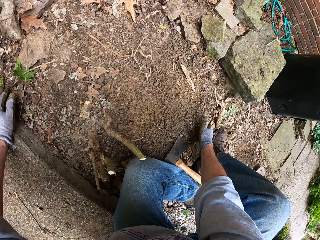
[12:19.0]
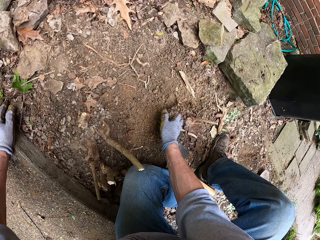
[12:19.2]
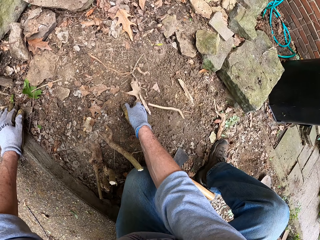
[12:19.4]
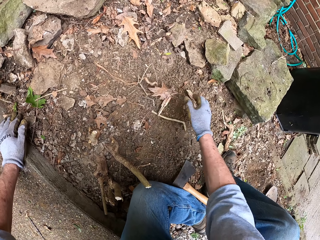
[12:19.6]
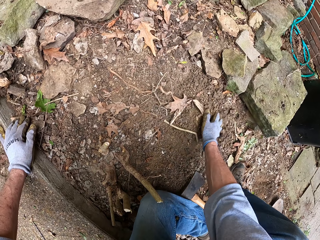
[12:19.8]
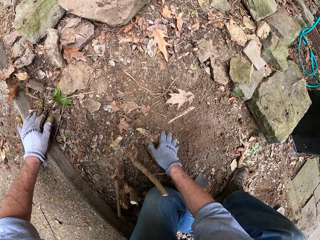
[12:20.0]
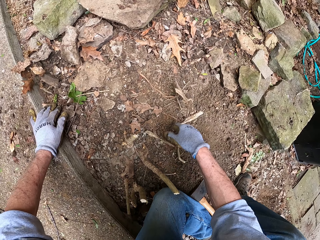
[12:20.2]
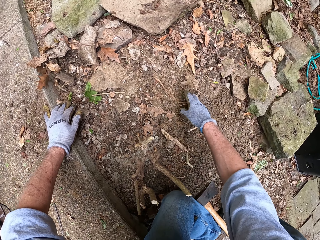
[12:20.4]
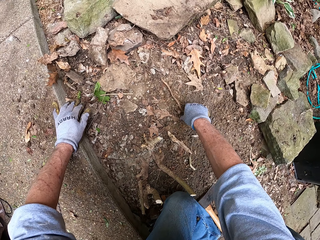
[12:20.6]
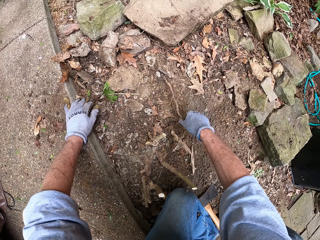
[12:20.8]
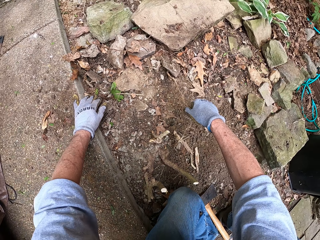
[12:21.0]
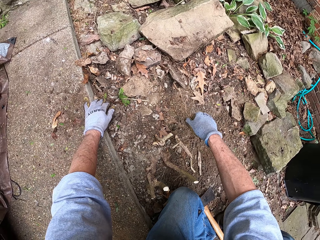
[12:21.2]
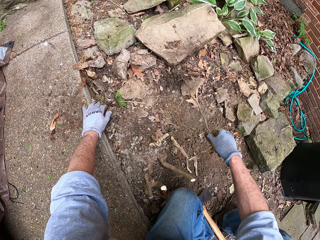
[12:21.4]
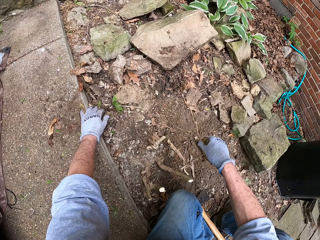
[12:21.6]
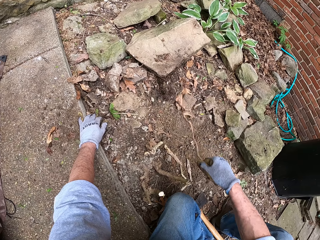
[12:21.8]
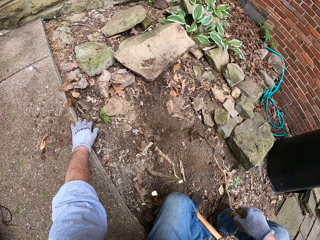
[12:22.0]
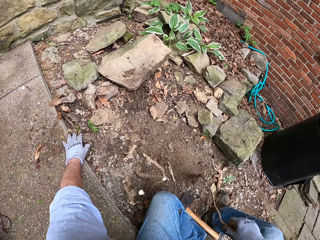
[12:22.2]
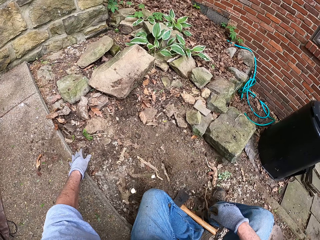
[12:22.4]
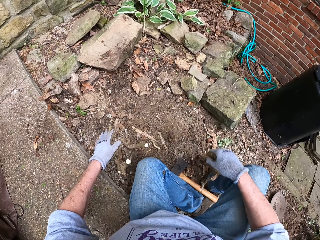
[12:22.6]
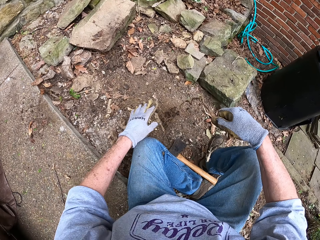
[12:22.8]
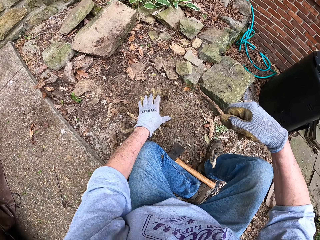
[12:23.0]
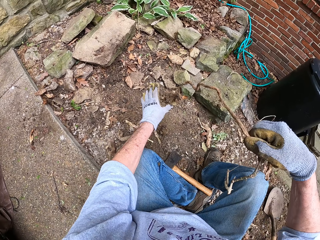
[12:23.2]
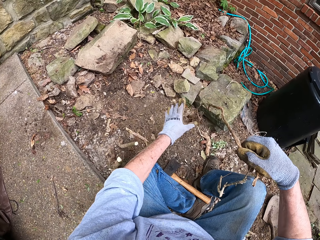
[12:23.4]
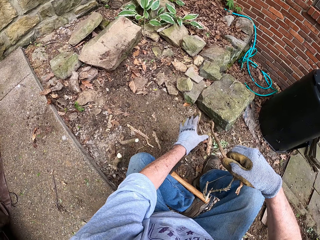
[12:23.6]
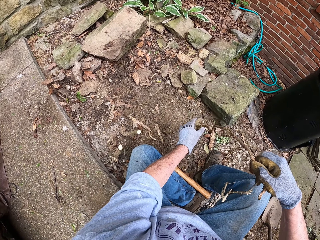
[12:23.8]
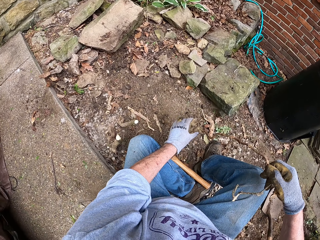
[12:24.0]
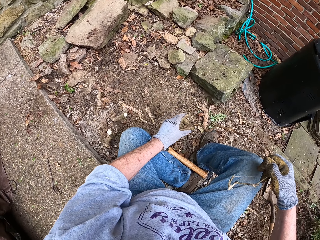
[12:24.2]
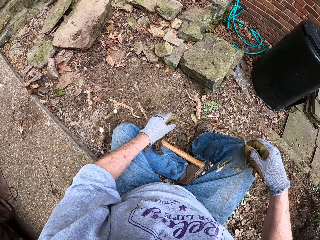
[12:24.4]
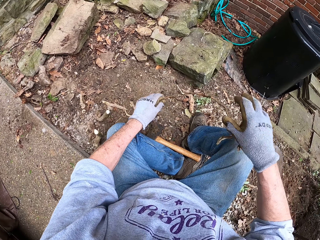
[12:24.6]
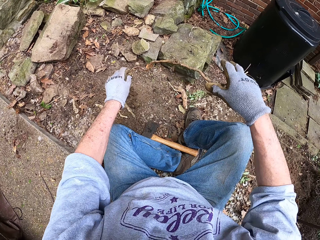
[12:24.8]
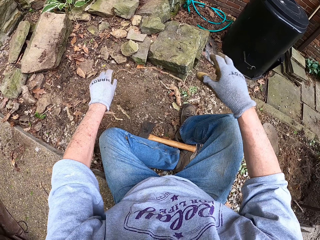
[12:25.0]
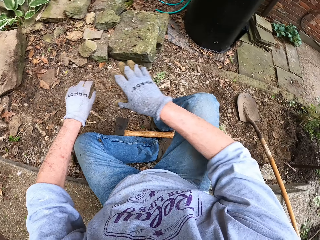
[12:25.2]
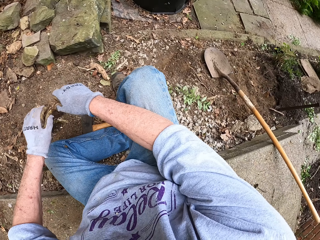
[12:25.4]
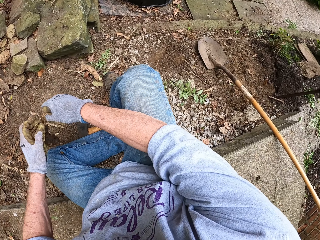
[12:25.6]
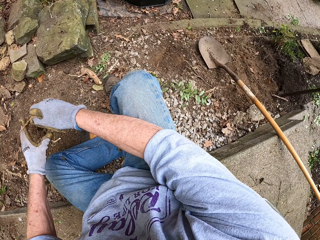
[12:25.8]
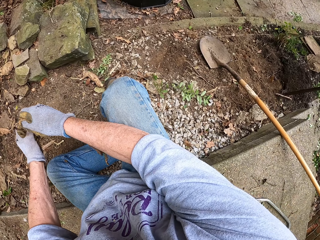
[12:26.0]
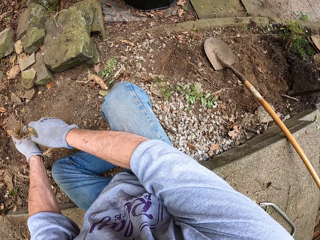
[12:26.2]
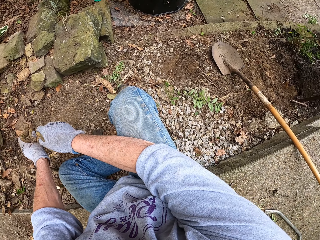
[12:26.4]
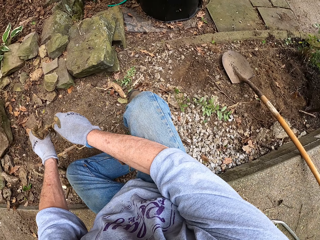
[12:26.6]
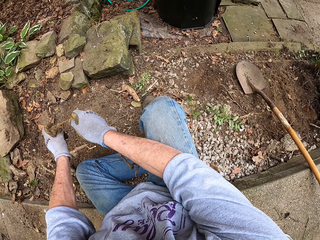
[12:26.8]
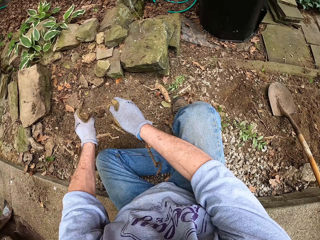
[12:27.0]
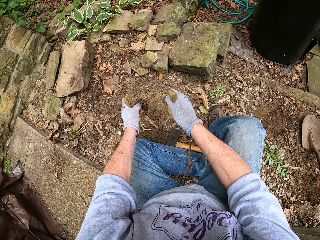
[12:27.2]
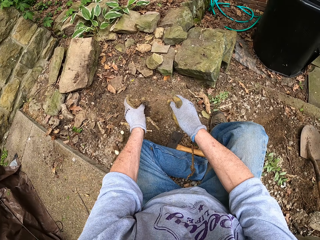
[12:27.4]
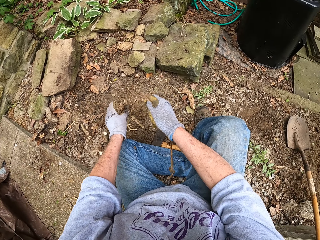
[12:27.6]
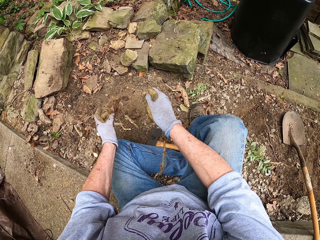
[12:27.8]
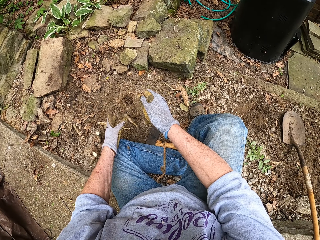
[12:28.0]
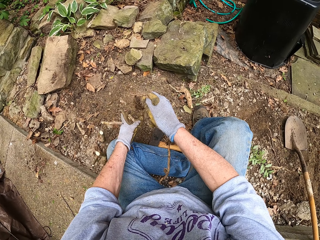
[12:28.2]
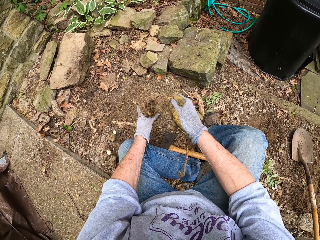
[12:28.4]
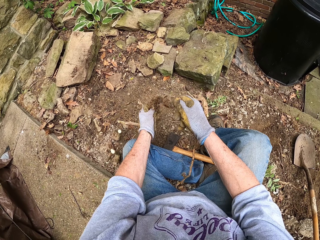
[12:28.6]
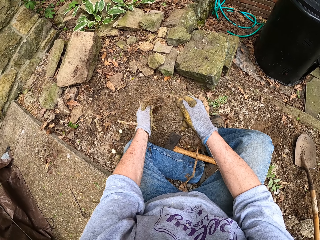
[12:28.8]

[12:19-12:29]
The camera wearer clears the ground with his right hand. He pulls out a long root from the ground. He holds the root. He removes the sand from the root with his left hand.

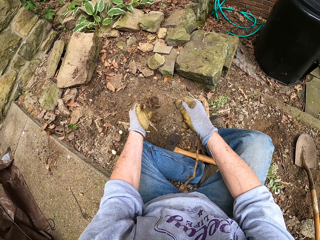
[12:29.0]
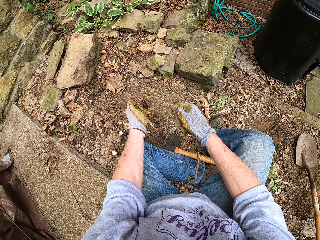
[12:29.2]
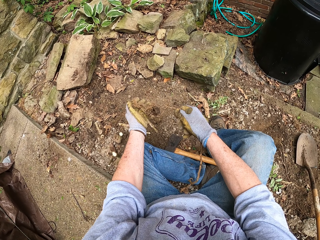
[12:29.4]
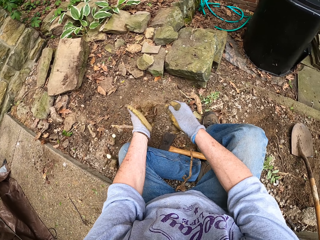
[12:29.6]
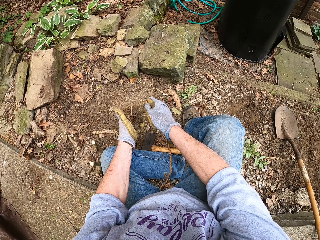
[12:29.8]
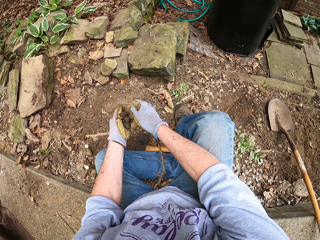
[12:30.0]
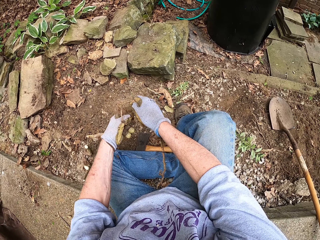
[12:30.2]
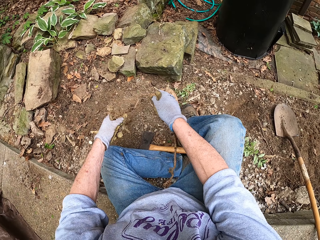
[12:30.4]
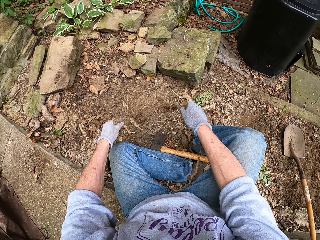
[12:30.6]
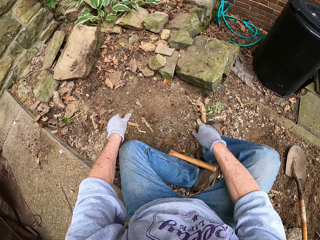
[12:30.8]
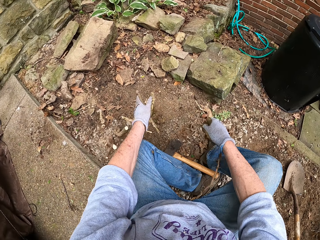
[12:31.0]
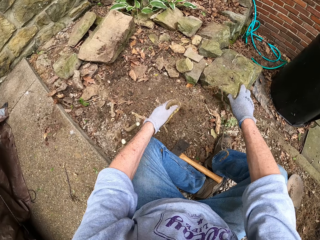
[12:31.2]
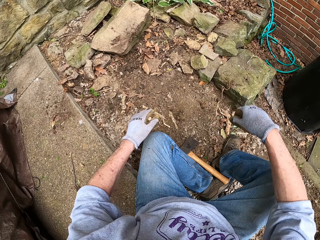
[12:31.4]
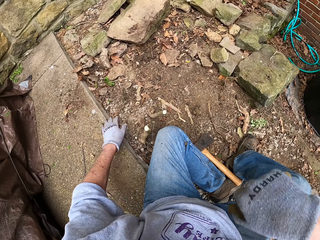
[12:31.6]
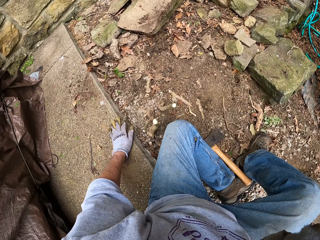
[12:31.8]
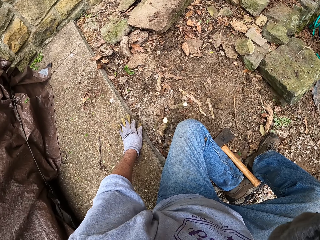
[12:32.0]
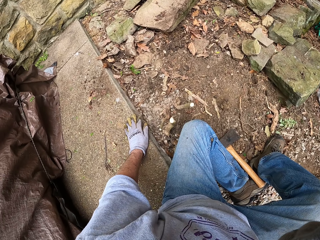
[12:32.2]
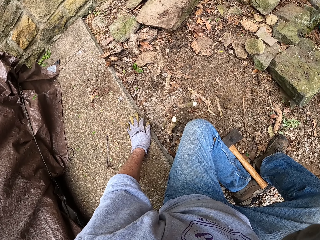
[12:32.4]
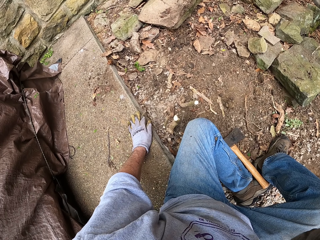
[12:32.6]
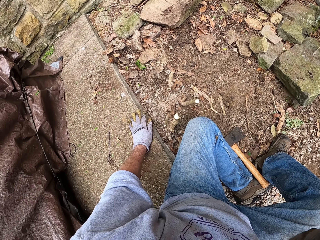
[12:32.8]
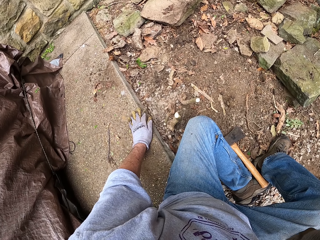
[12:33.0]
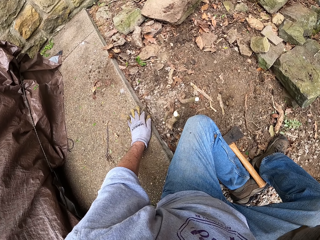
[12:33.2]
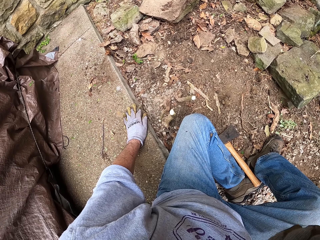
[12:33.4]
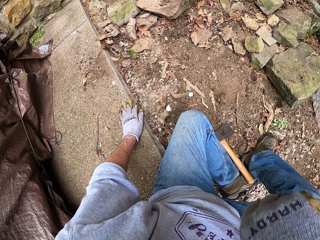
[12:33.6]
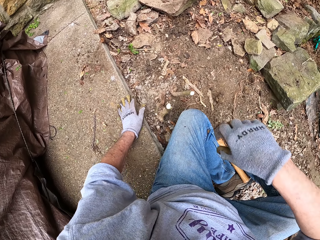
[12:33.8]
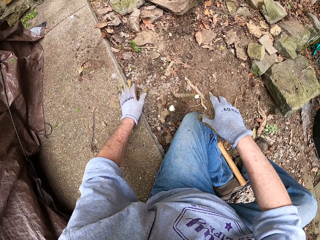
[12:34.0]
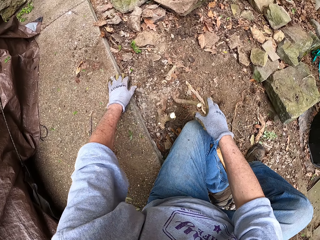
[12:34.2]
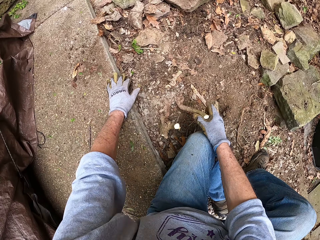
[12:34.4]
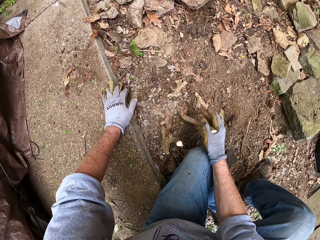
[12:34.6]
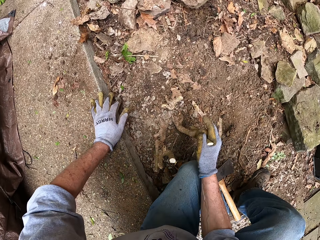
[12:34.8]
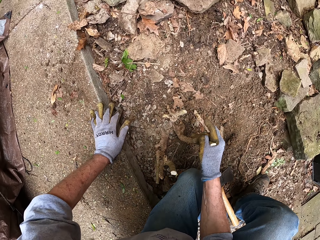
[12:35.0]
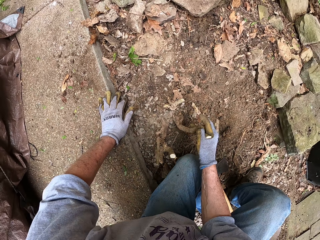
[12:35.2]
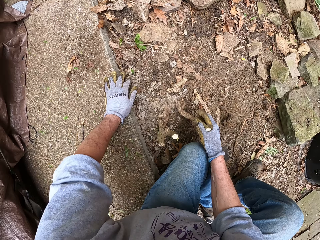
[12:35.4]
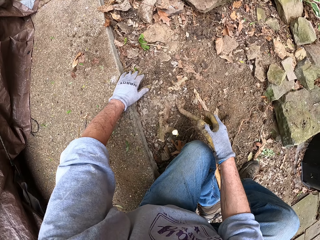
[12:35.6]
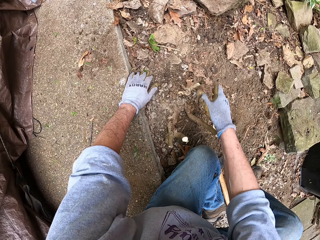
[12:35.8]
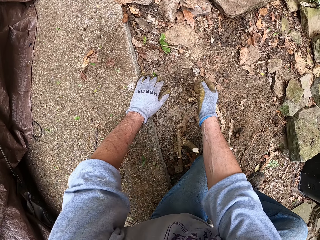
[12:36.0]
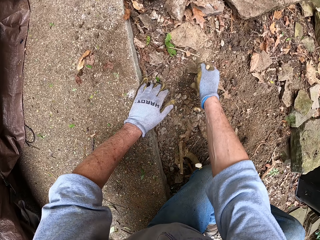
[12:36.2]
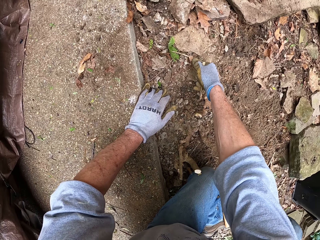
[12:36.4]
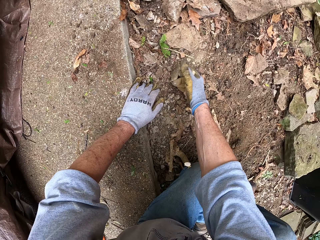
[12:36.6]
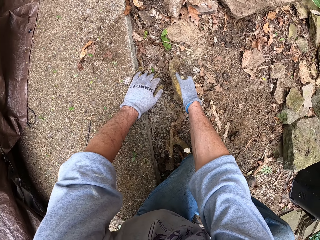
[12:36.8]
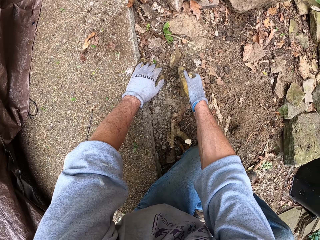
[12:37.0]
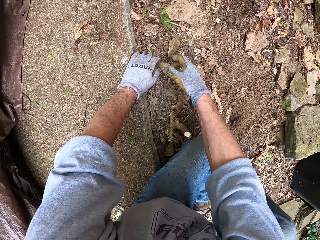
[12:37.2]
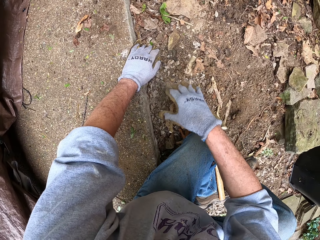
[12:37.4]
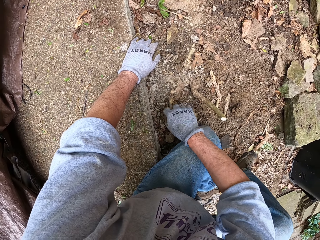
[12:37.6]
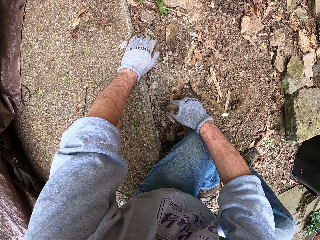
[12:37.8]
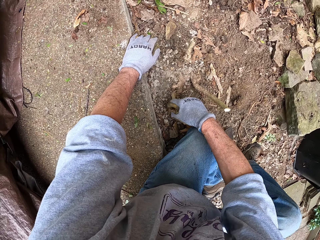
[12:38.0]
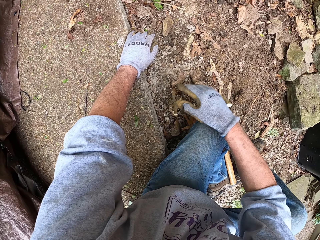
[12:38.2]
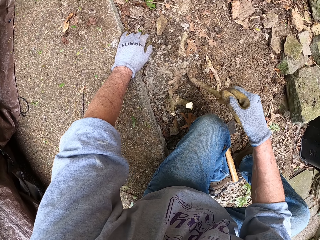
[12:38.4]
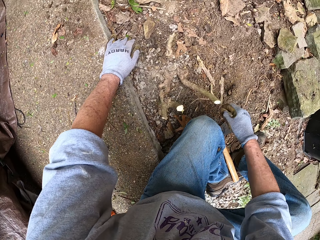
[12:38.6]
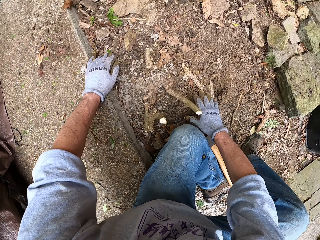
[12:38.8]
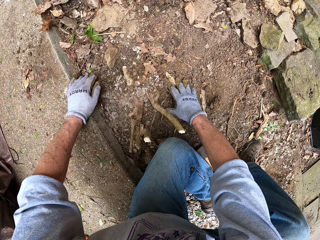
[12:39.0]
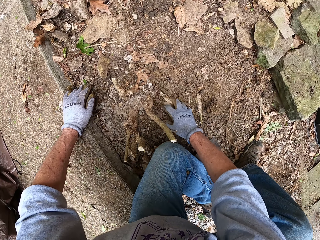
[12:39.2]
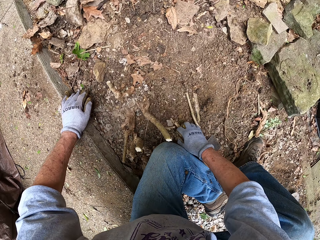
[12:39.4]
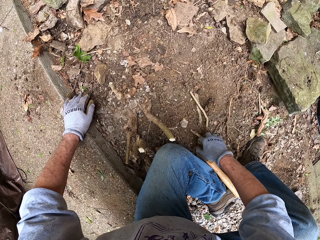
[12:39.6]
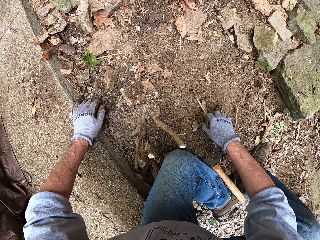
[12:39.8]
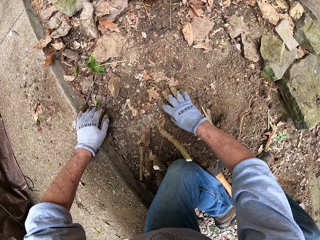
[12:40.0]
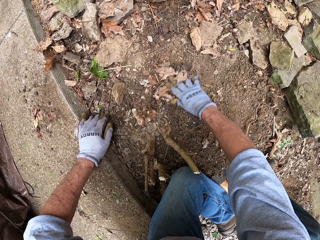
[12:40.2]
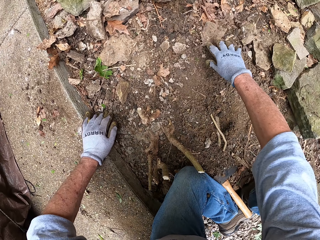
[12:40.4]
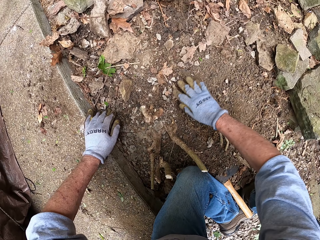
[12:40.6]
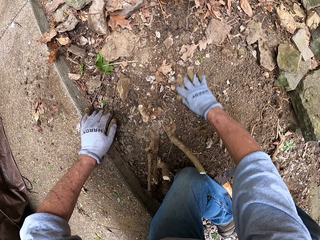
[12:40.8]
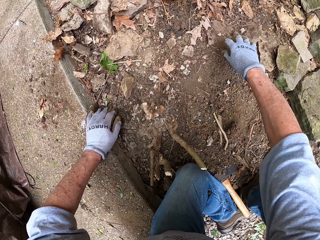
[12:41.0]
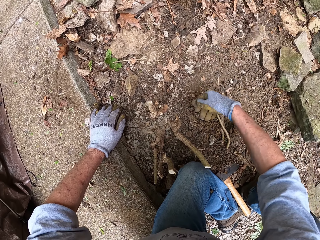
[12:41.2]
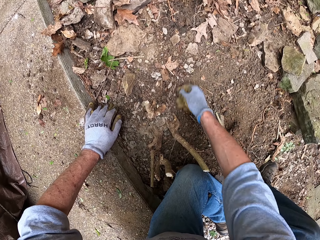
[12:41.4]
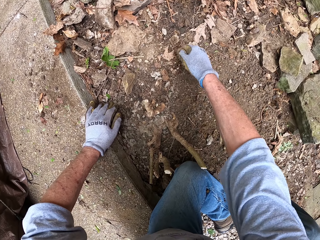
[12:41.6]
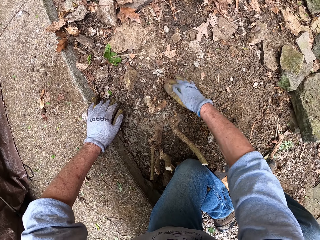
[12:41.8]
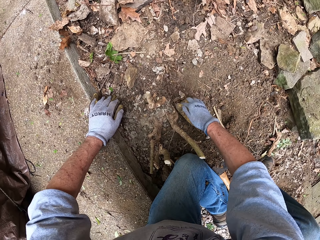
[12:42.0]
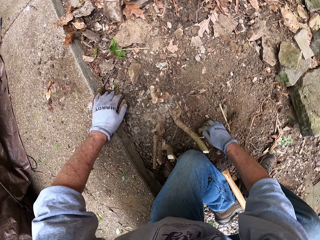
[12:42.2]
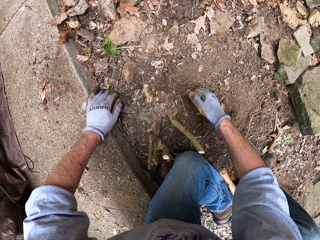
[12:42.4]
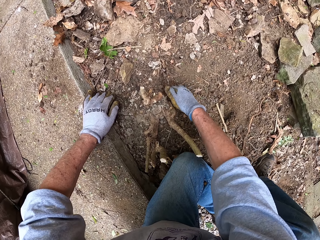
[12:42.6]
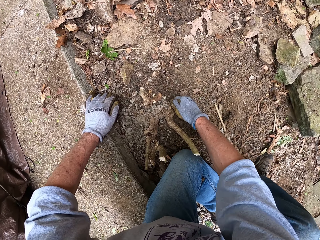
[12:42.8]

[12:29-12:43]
The camera wearer throws the root on the ground. He pulls a root stump from the ground with his right hand. He shakes the trunk. He pulls some stump from the ground. He clears the ground with his right hand.
